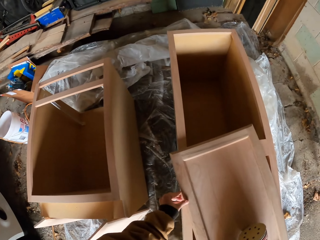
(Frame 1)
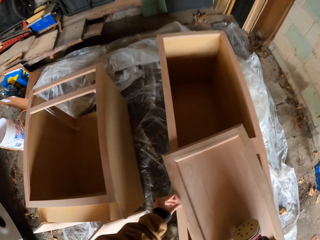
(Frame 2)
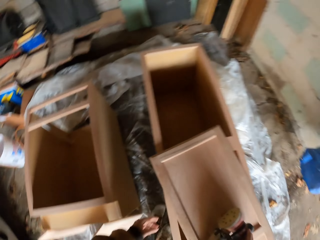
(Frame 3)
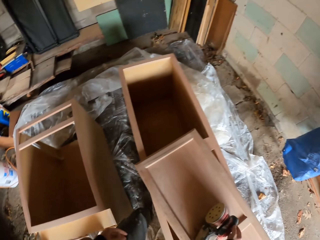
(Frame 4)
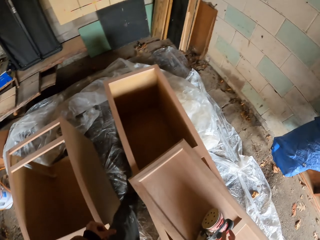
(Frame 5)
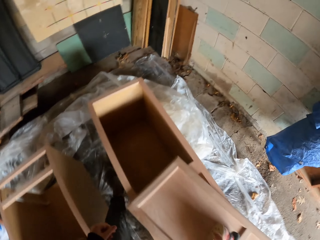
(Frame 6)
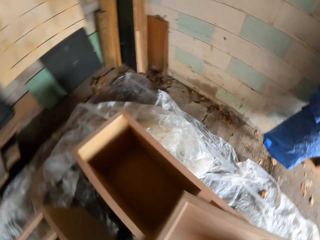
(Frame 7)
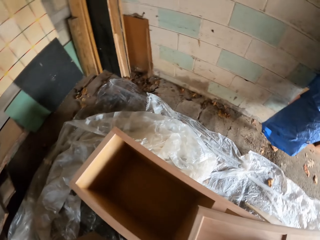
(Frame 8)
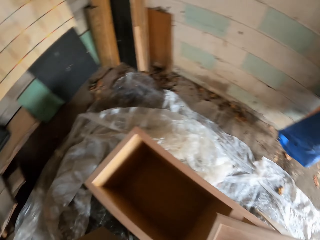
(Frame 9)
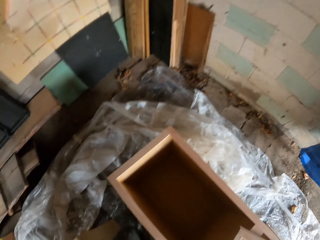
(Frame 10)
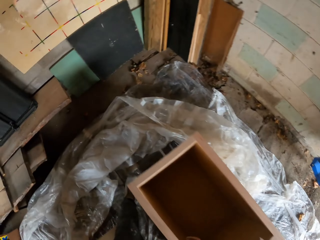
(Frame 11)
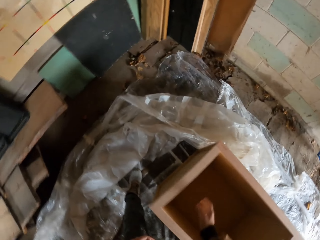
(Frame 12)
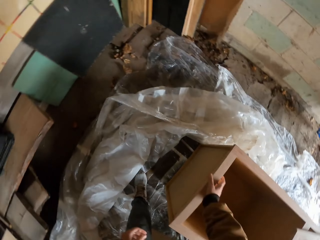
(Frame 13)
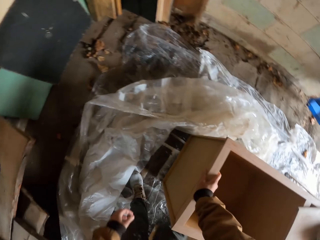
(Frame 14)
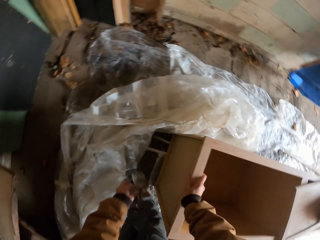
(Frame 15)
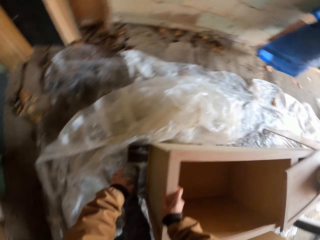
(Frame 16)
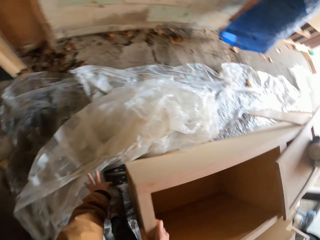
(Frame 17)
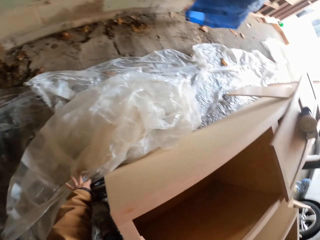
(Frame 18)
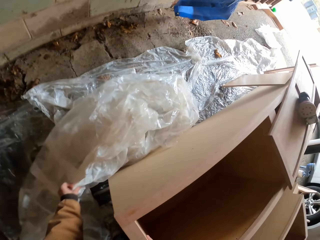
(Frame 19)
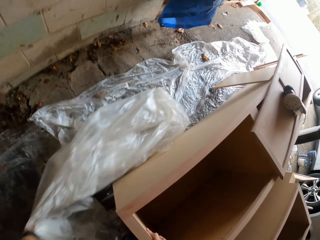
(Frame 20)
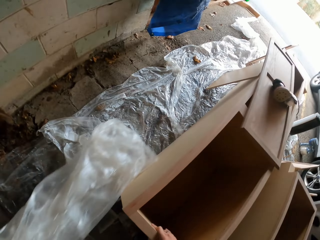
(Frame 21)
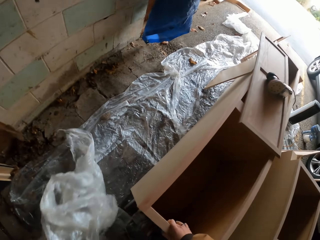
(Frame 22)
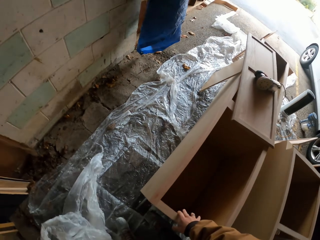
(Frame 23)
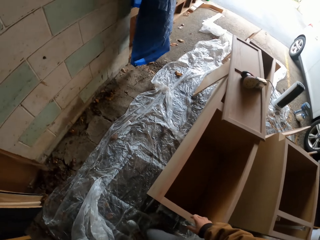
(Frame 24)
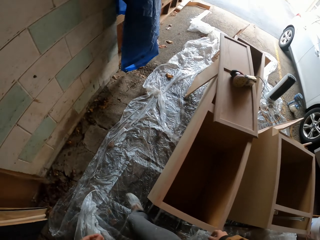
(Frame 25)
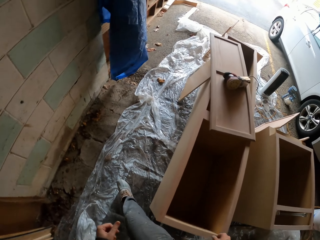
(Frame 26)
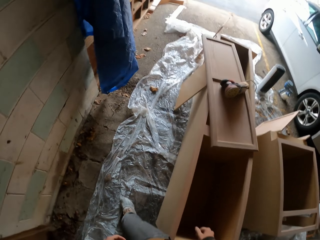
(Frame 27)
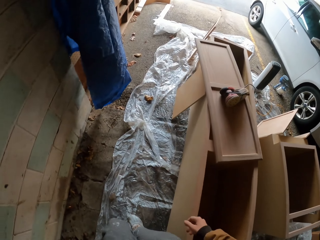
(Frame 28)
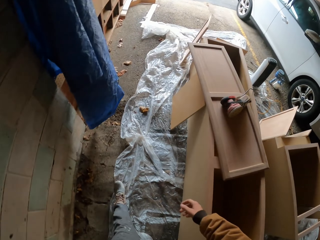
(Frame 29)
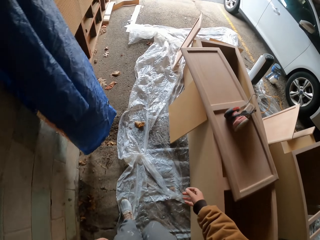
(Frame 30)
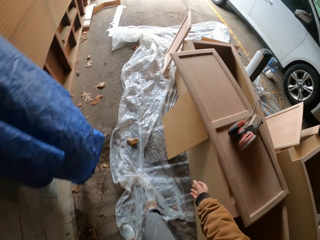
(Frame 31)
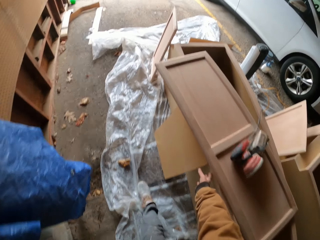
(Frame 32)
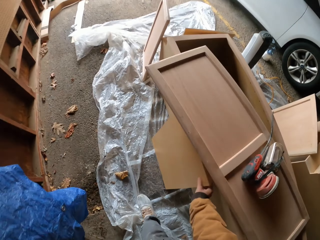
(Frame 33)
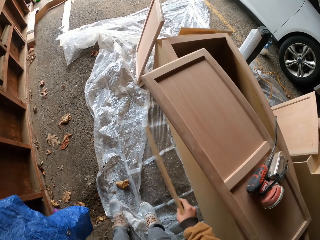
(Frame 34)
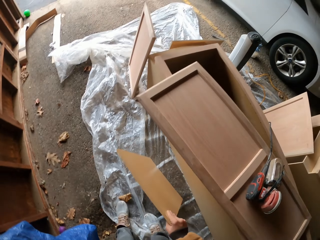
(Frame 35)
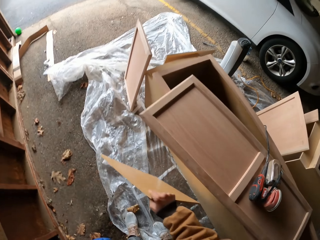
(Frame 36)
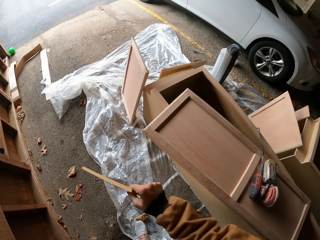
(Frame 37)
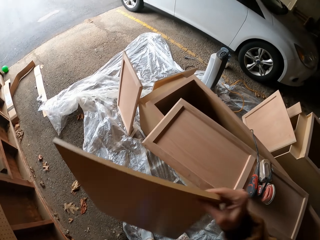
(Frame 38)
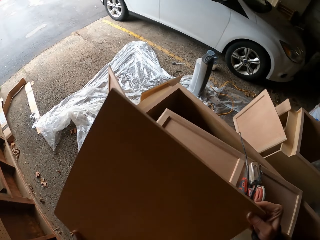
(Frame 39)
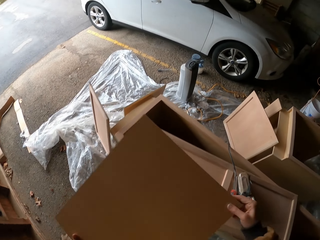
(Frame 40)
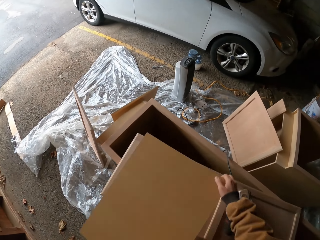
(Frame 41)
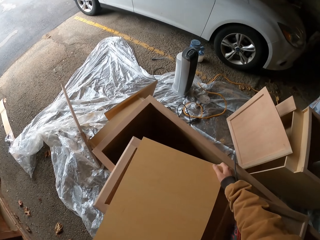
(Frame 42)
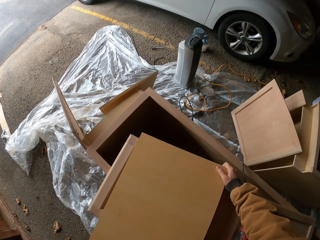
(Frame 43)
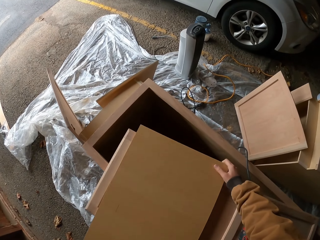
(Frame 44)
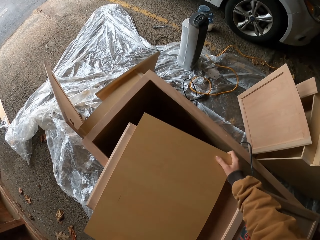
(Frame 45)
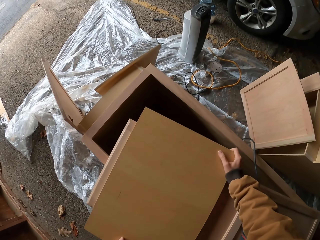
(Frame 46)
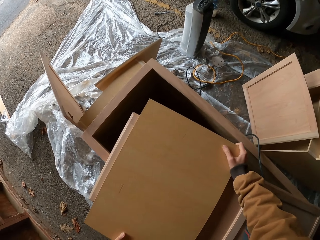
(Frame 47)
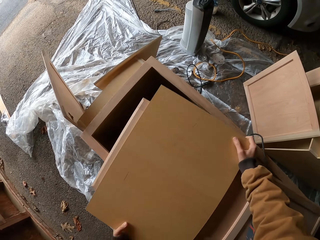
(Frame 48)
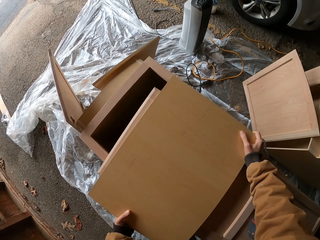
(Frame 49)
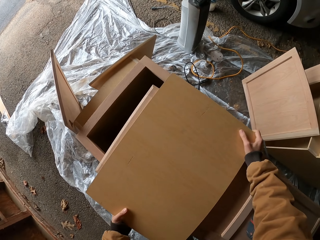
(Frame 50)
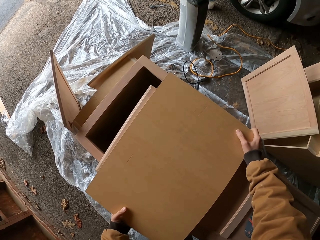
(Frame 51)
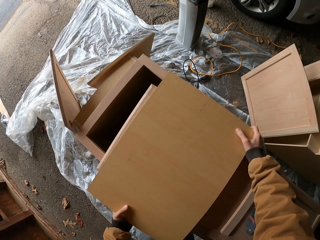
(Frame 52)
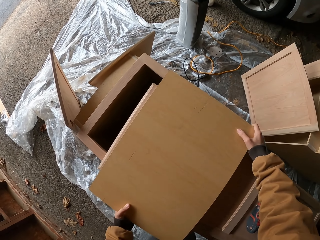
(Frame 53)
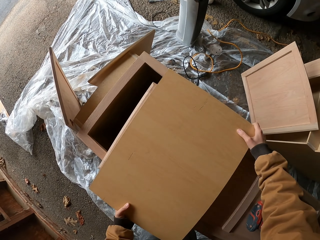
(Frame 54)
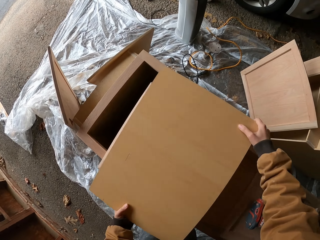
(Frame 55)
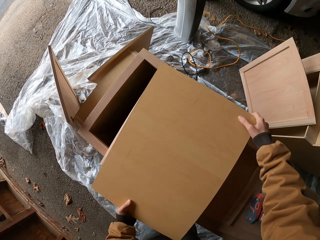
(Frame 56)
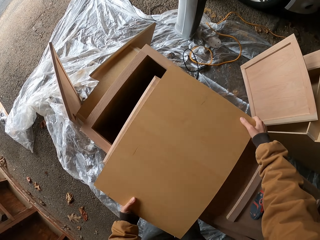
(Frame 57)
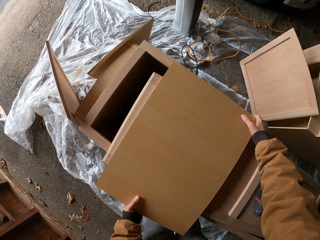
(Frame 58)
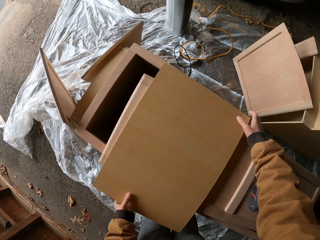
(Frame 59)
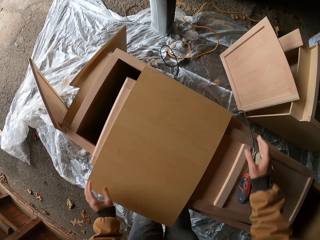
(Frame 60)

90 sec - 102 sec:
The camera wearer moves around. They take polythene paper. They pull the nylon paper. They move around. They pick up wood. They drop the wood on the box. They take wood on top of the wood. They adjust the wood.

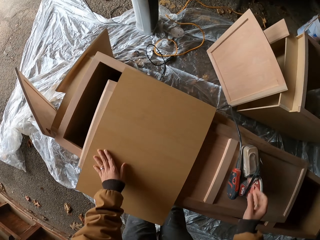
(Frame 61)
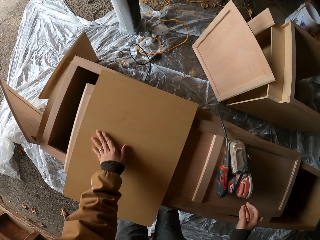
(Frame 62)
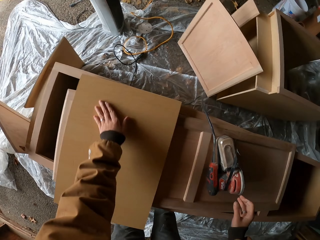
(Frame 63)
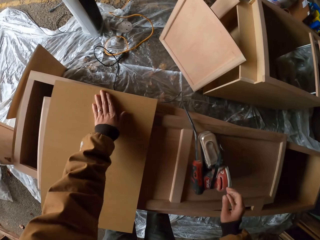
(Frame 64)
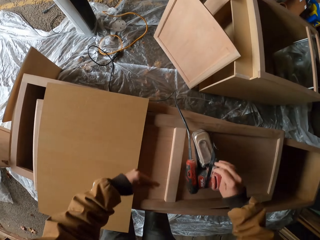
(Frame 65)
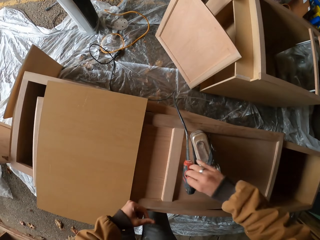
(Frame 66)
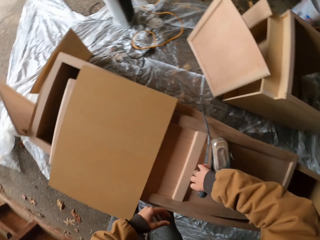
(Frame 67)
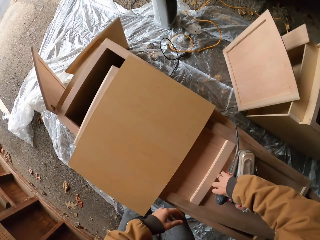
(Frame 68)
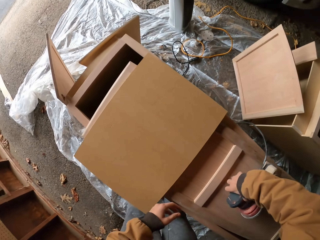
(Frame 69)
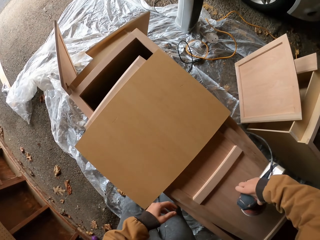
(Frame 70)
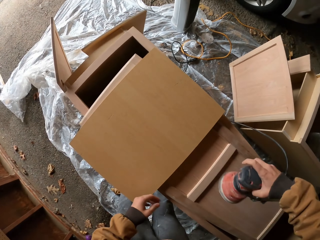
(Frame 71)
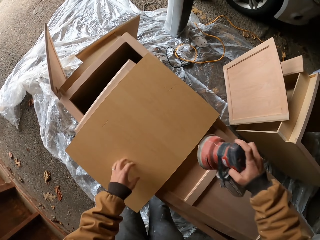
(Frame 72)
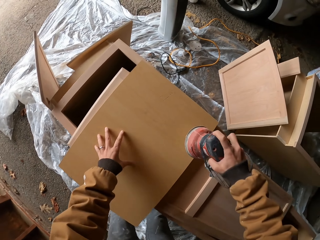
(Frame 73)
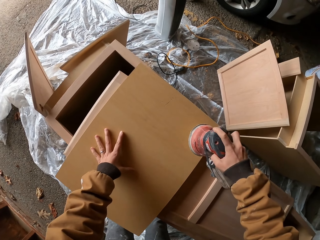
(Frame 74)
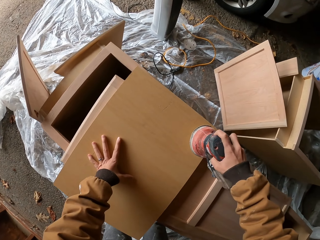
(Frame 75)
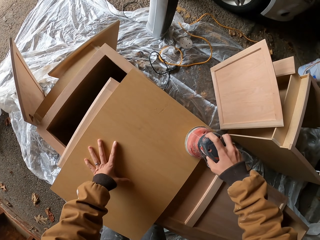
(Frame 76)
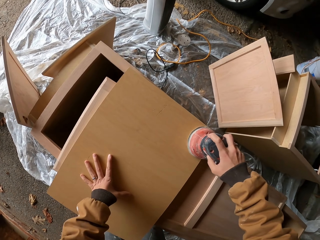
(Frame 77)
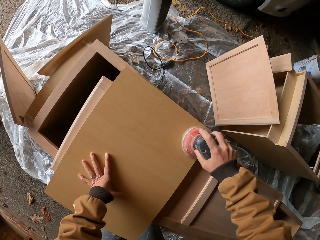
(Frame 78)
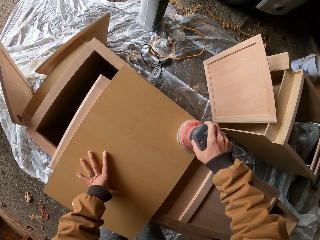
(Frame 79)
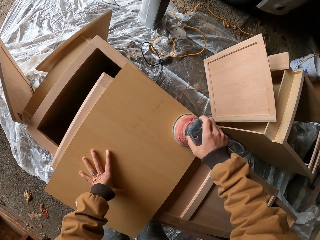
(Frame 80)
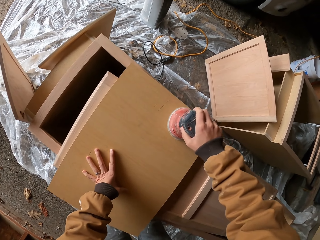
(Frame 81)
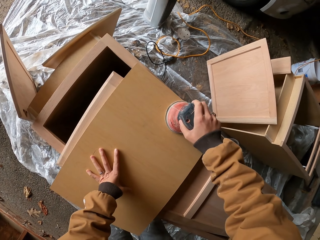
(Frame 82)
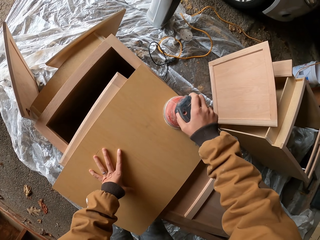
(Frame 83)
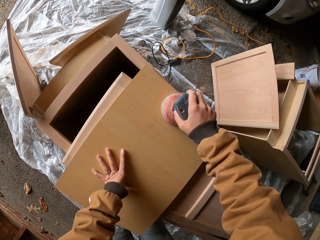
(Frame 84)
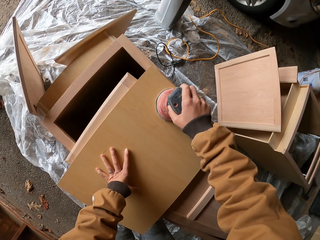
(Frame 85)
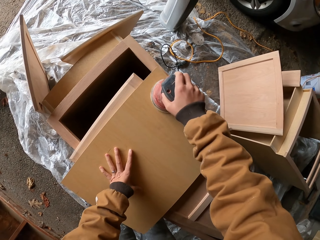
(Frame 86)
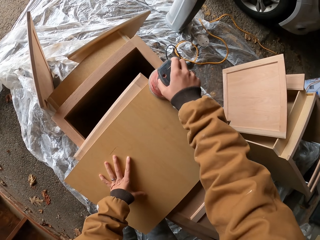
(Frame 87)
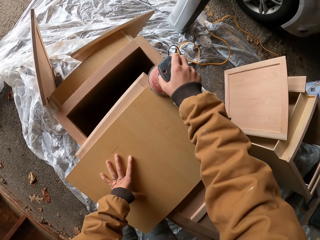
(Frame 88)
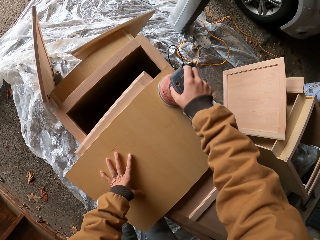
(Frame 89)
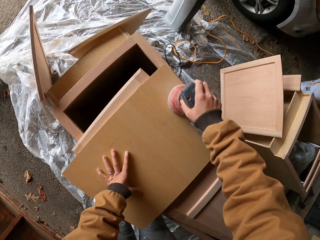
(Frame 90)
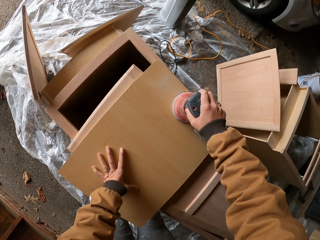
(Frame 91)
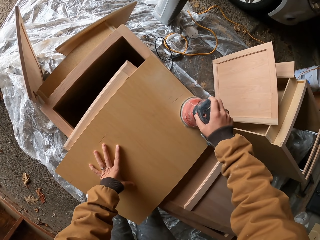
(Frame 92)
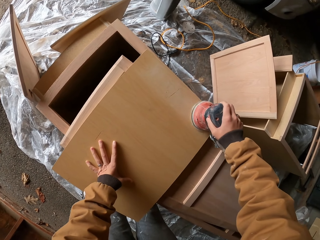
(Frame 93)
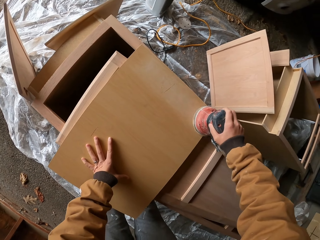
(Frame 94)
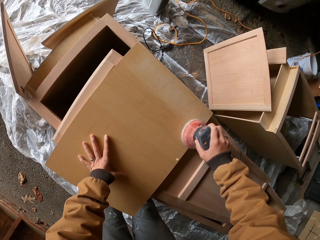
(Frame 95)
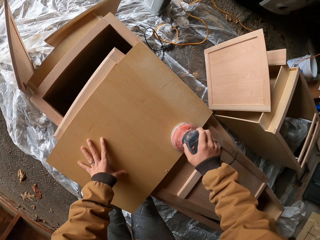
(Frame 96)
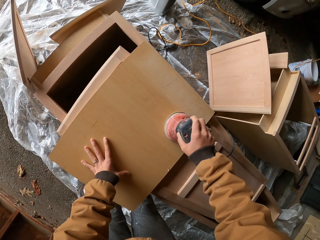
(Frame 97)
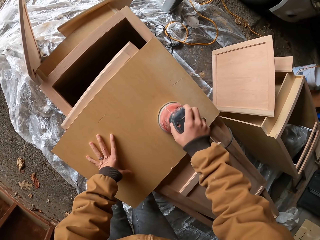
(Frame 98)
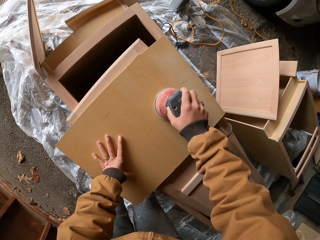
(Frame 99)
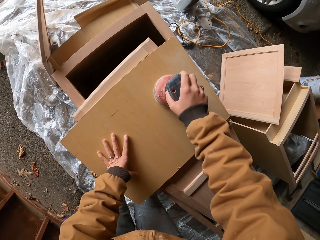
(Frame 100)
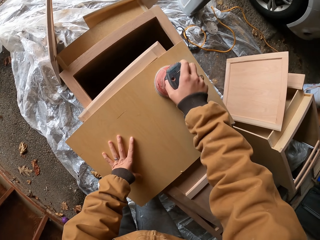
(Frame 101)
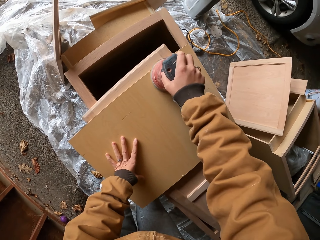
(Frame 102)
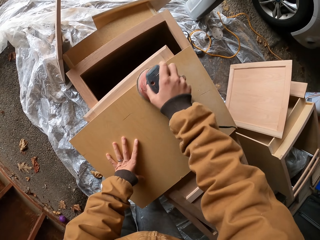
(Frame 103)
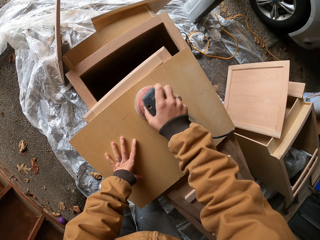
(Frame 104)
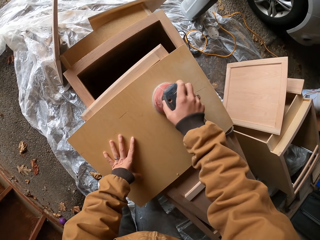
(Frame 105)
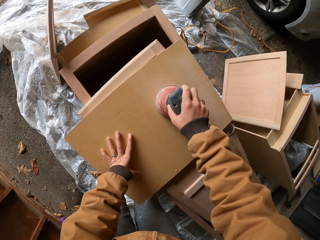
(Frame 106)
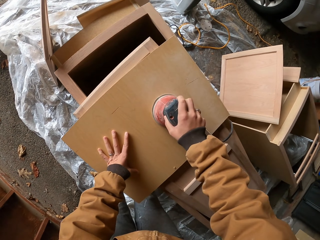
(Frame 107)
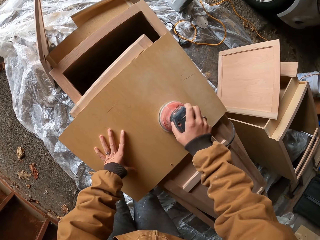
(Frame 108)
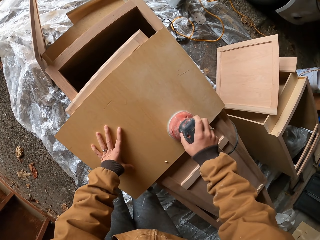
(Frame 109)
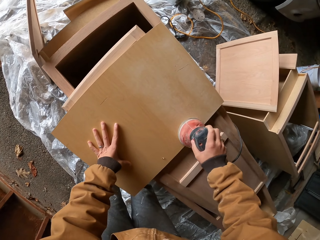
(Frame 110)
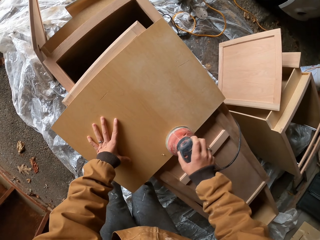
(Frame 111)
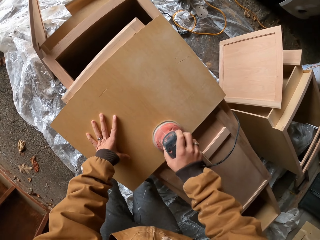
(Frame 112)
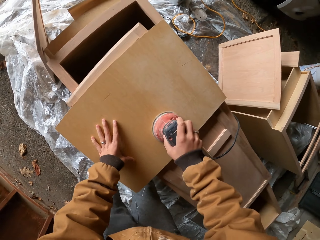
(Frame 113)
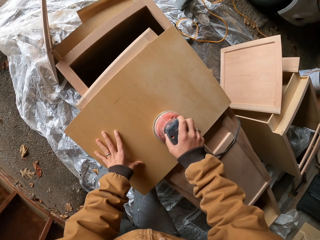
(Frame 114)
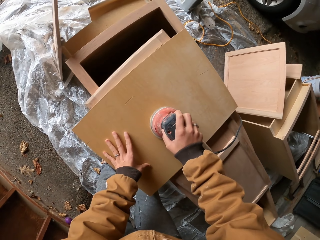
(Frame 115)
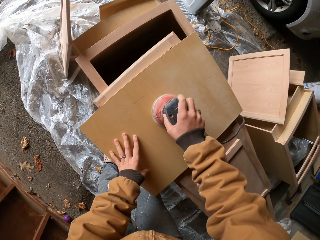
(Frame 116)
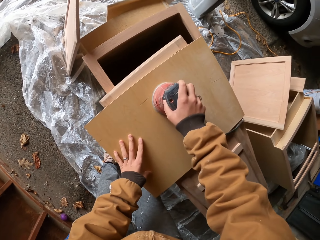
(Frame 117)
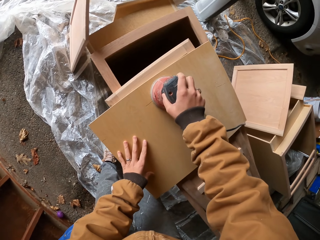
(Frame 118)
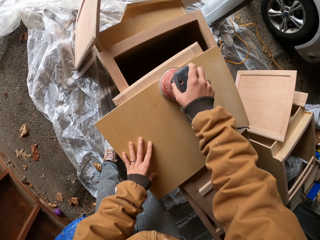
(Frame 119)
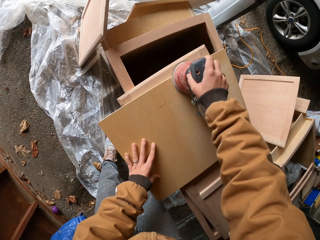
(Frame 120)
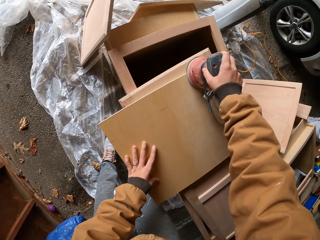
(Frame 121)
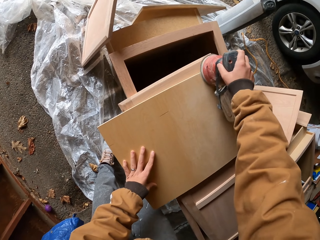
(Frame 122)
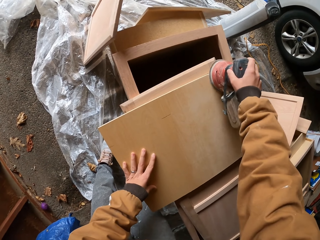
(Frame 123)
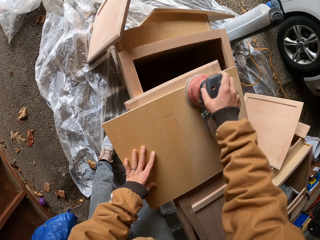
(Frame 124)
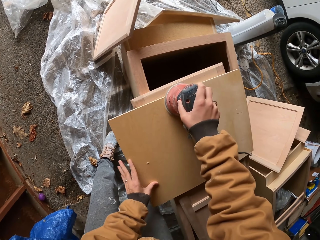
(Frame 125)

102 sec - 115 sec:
The camera wearer picks up a polishing machine. They polish the wood.
